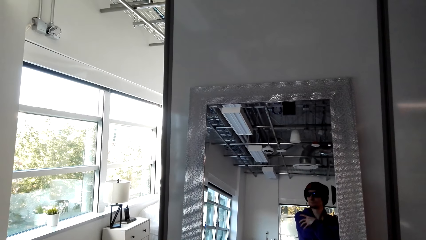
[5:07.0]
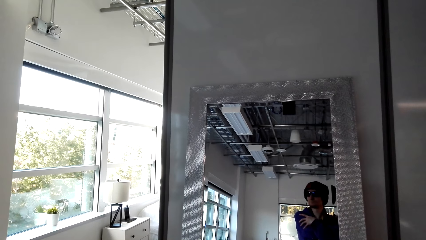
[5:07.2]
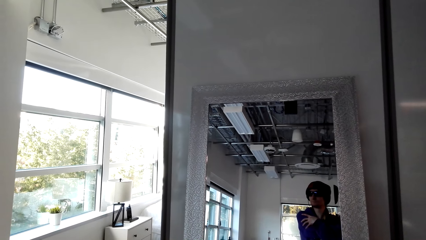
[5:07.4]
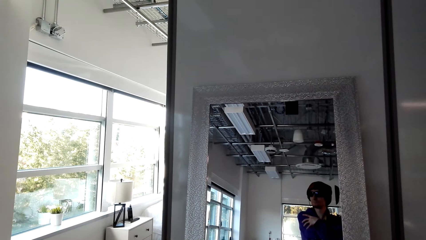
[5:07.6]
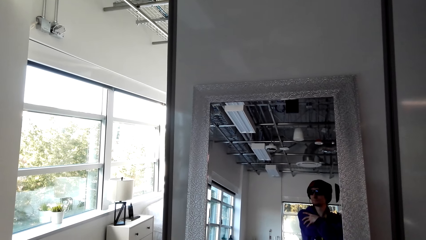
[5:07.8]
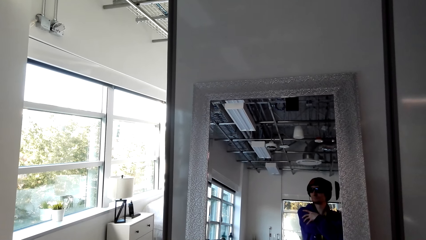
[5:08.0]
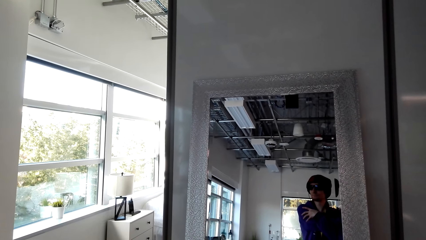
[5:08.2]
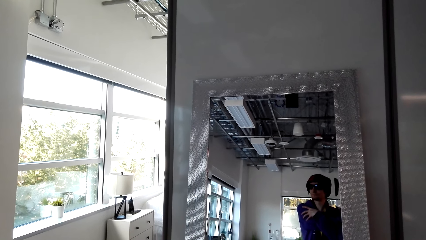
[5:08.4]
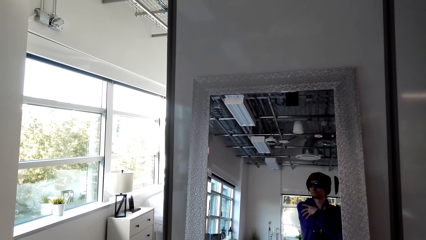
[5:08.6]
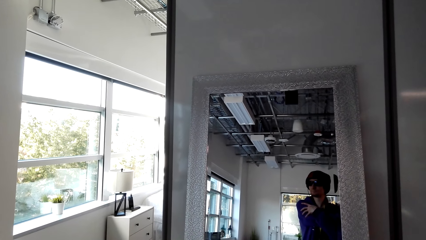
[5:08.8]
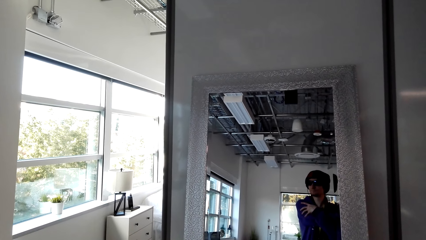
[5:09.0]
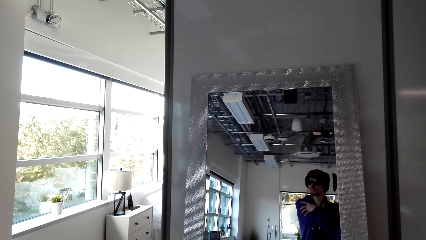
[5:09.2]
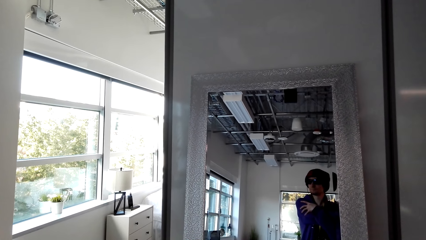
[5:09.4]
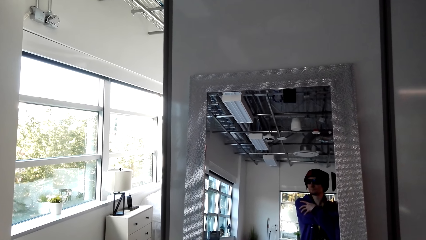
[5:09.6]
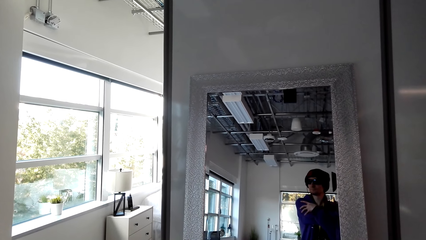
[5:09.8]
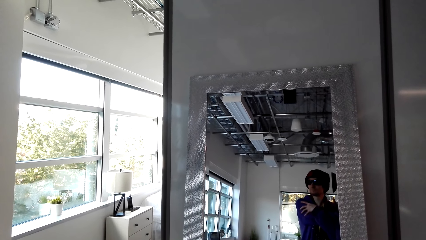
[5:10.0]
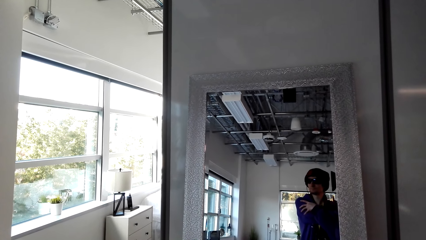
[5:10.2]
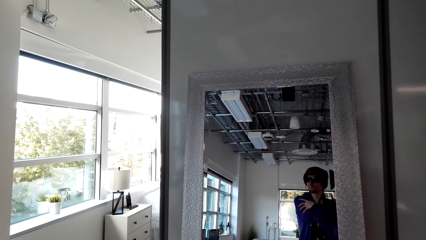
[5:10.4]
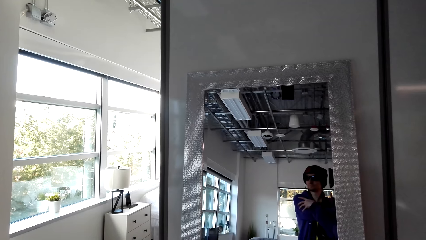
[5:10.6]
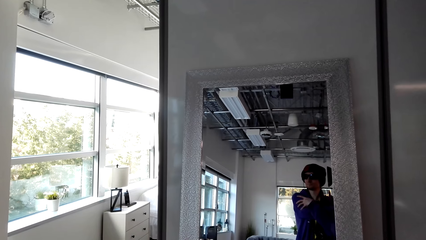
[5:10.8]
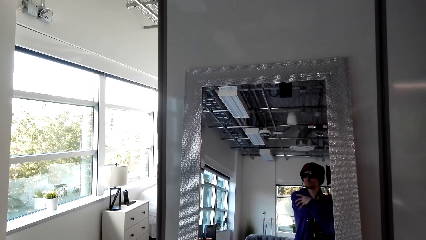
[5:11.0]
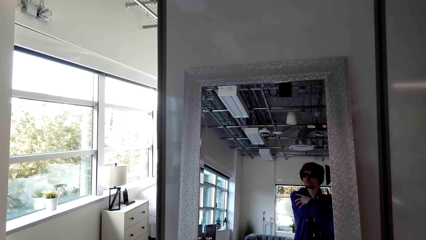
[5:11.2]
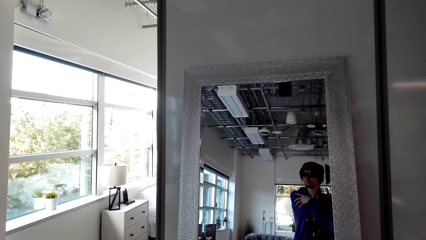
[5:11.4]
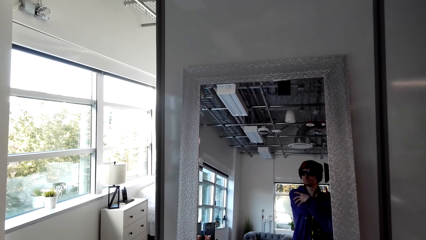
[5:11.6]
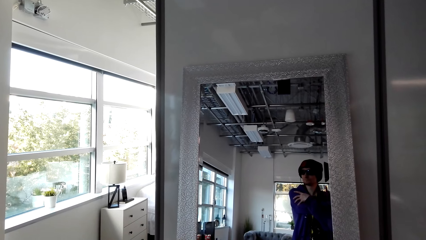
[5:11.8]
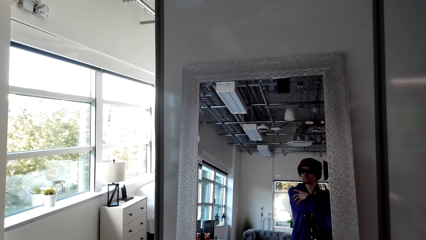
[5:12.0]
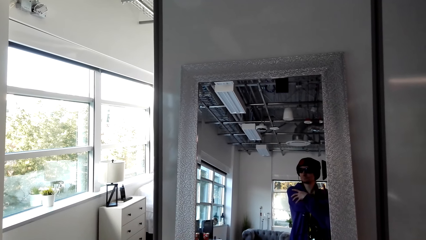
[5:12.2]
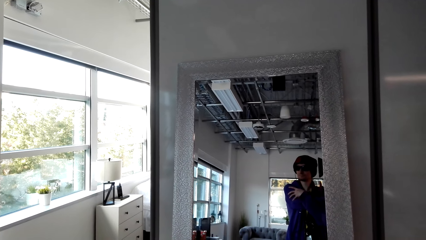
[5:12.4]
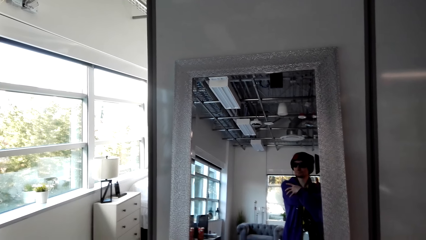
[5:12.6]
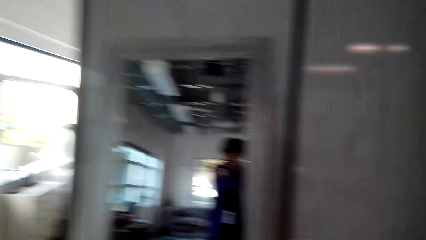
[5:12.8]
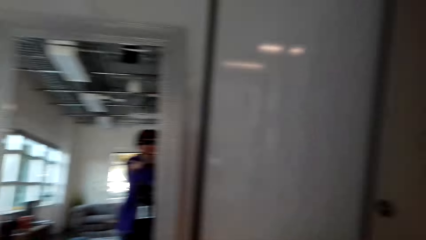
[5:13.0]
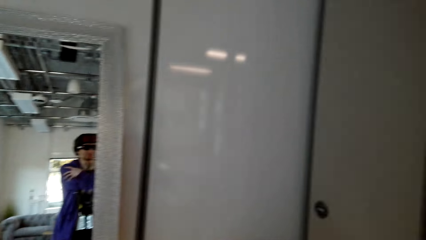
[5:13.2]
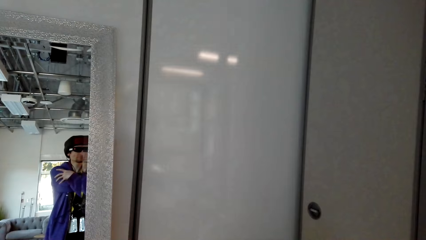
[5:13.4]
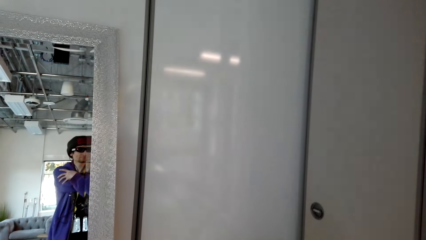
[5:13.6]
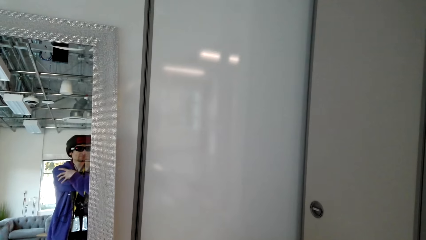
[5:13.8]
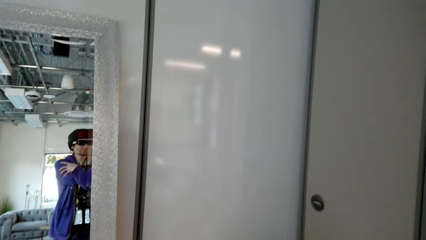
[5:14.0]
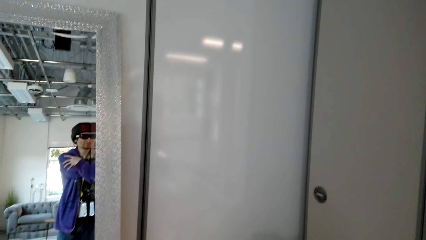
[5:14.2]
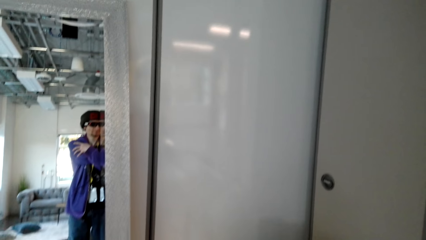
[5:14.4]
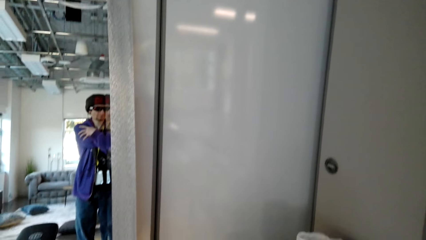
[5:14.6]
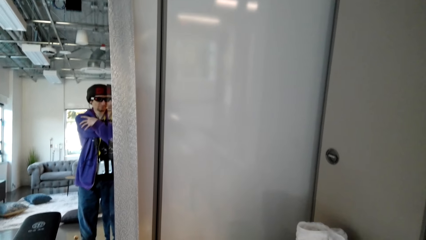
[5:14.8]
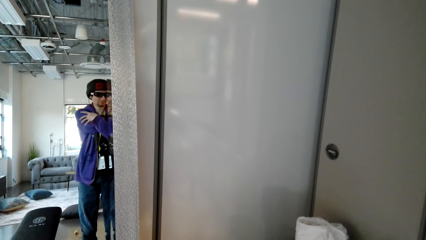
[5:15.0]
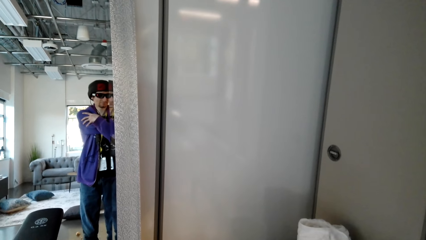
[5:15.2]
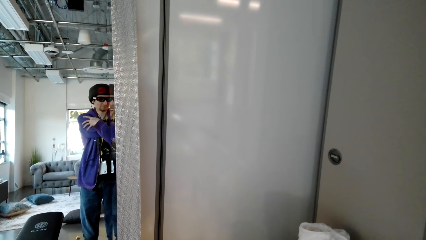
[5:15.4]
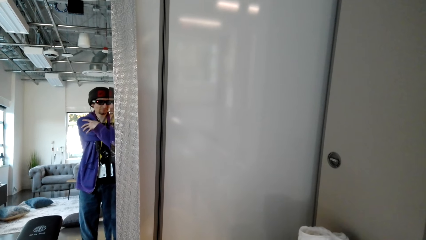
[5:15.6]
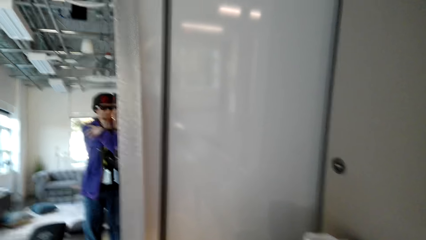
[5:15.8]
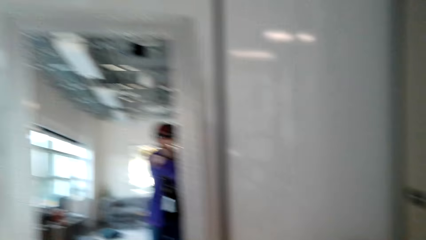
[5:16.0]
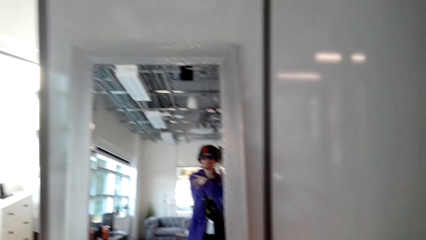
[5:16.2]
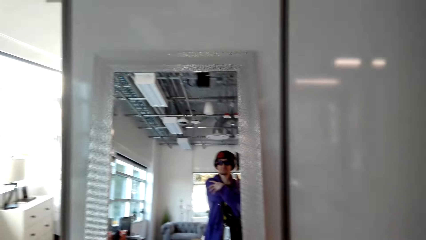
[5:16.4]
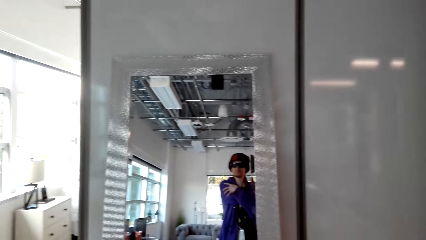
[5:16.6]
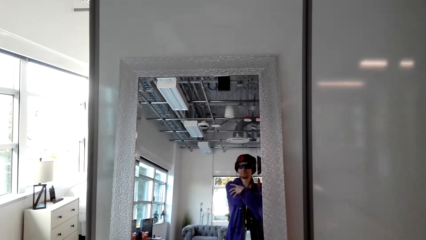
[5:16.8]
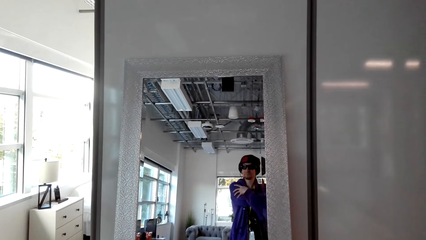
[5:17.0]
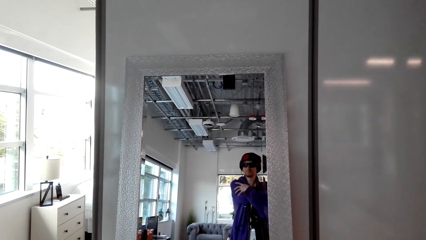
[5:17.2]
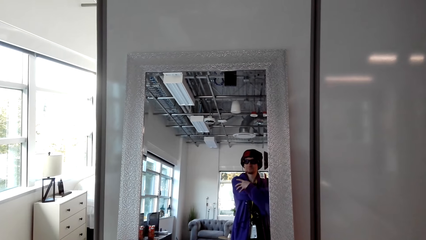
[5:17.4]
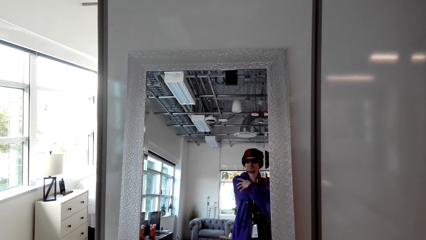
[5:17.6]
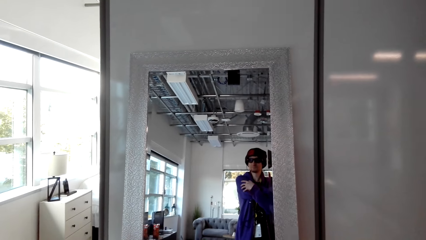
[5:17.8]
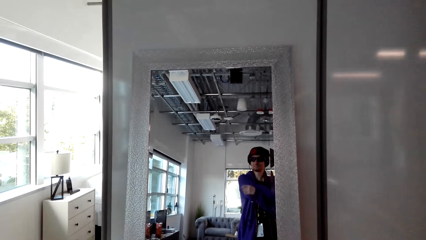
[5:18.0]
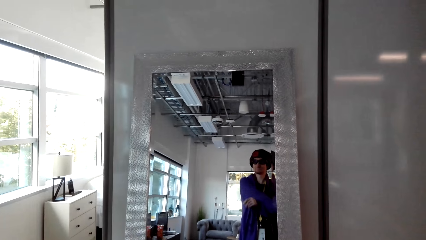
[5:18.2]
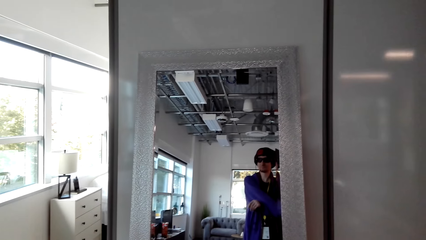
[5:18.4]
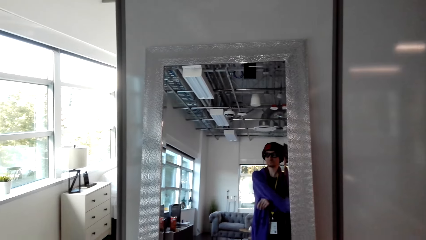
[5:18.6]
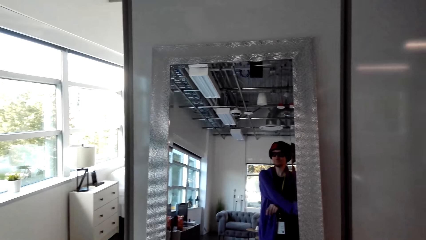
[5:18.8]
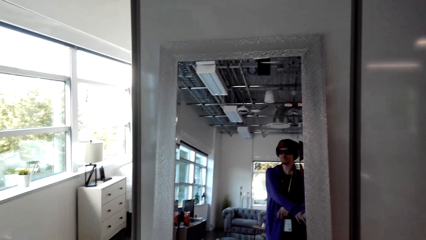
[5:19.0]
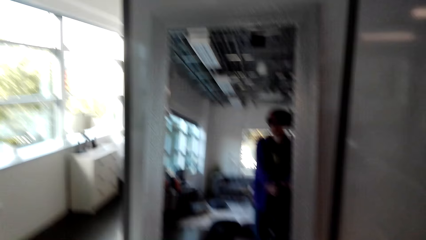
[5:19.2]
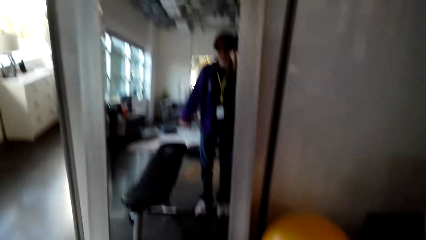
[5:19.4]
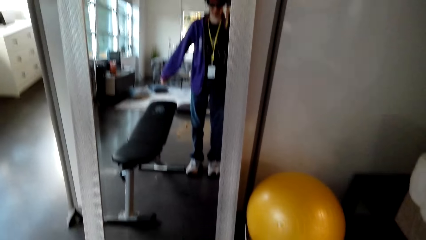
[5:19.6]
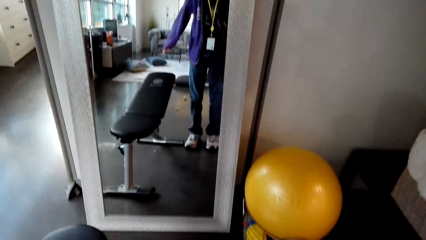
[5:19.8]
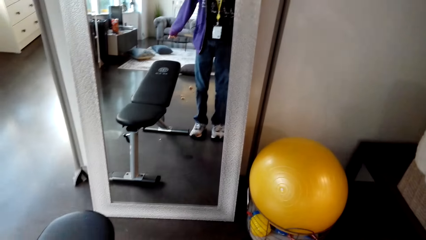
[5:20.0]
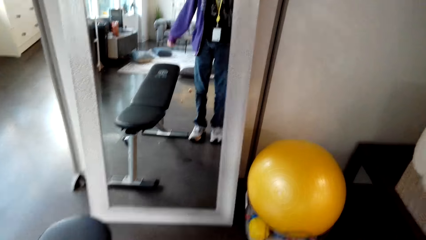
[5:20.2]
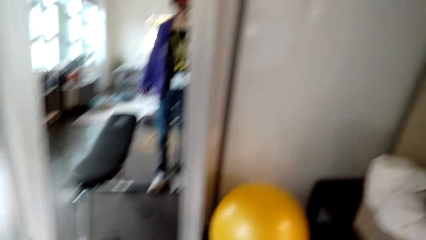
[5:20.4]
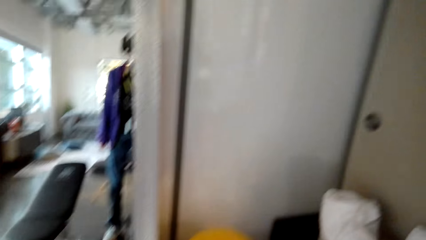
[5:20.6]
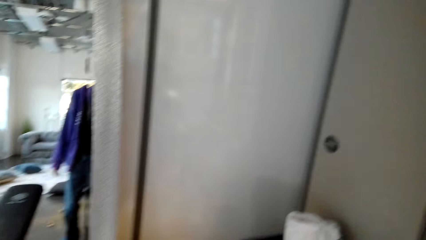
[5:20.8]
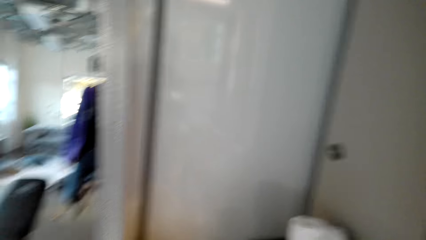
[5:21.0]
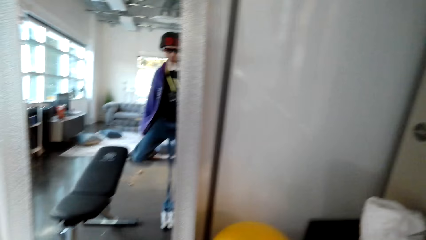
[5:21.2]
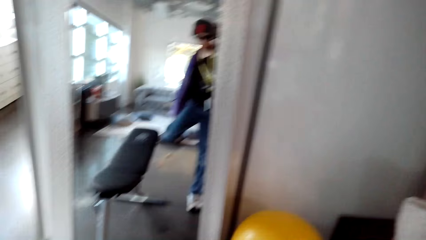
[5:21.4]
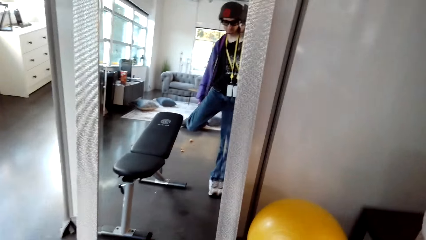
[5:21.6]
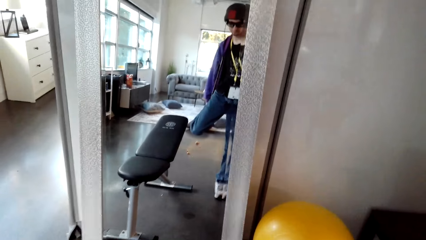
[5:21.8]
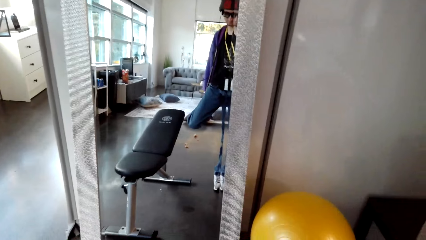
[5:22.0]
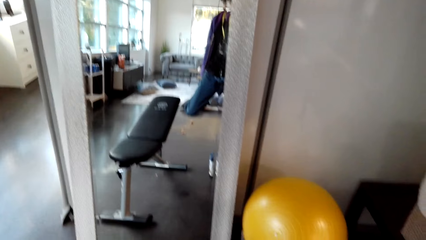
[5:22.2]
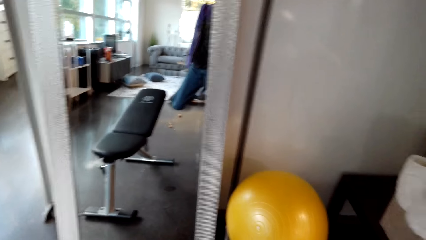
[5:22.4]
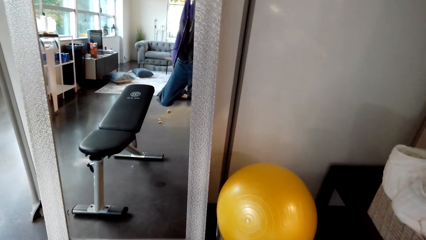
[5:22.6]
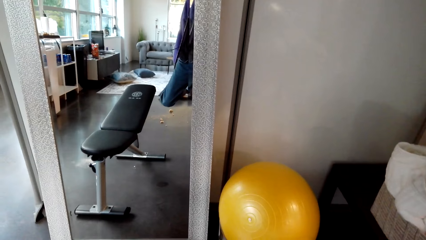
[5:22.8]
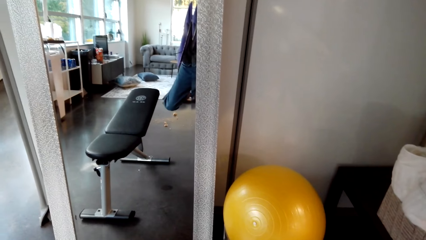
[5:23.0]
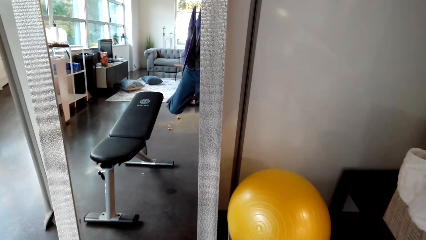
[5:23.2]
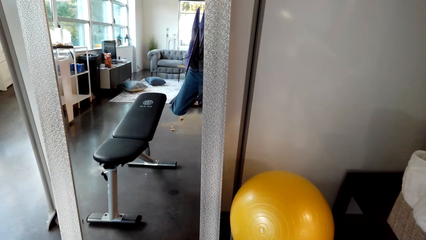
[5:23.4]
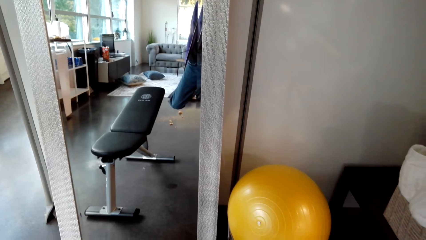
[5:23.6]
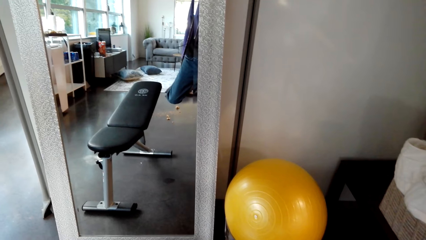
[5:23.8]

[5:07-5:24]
The camera wearer looks at the wall. He holds his hands. He looks at the mirror. He holds his leg.
